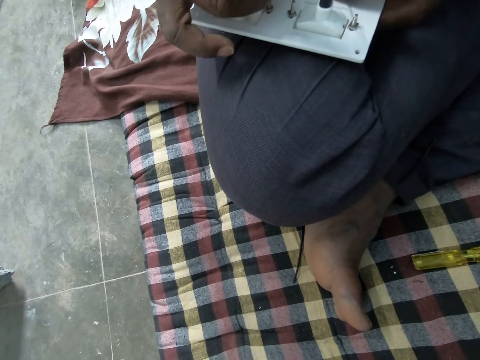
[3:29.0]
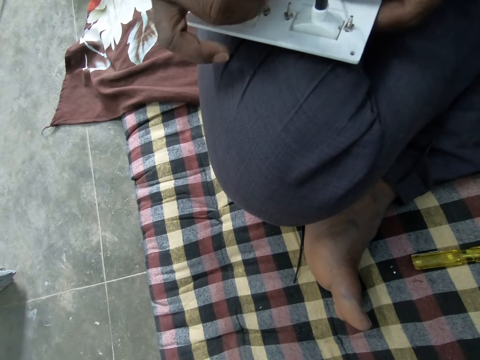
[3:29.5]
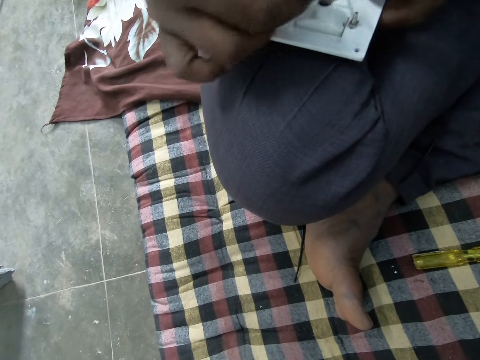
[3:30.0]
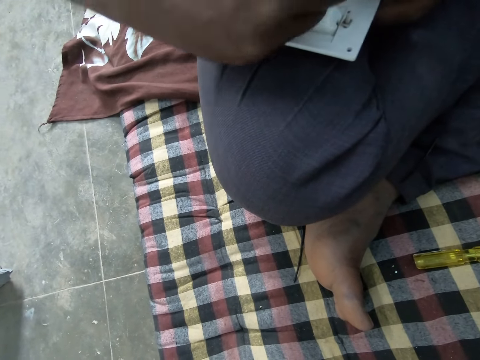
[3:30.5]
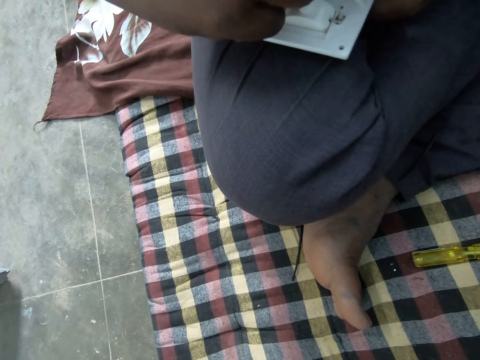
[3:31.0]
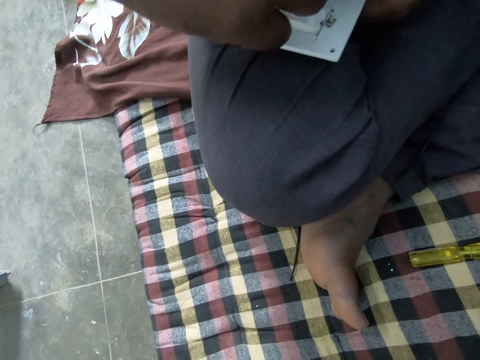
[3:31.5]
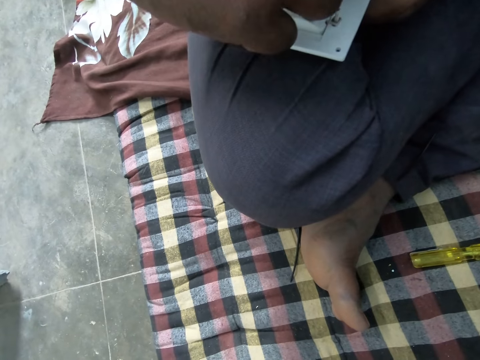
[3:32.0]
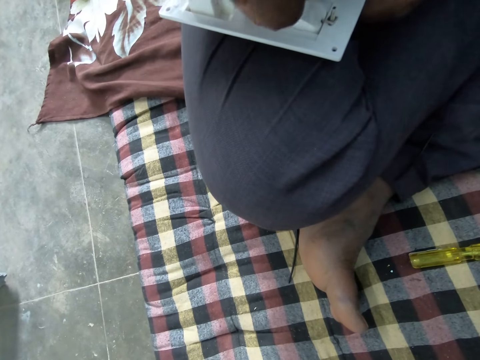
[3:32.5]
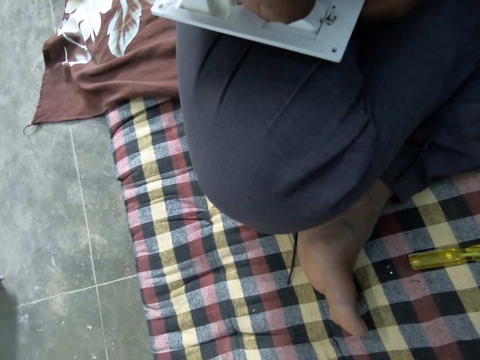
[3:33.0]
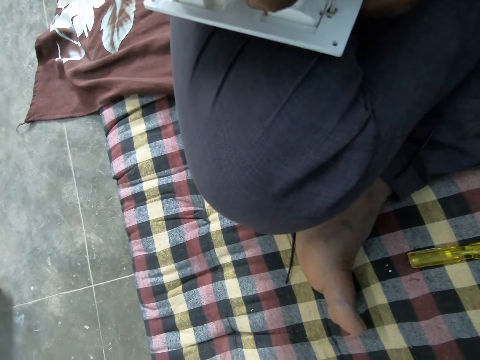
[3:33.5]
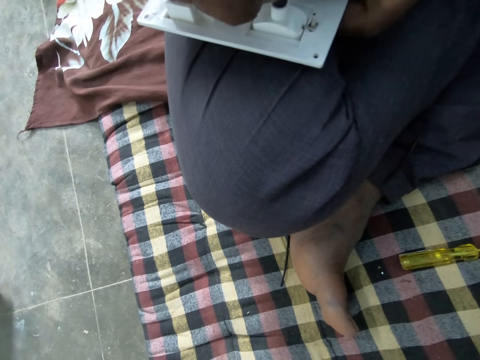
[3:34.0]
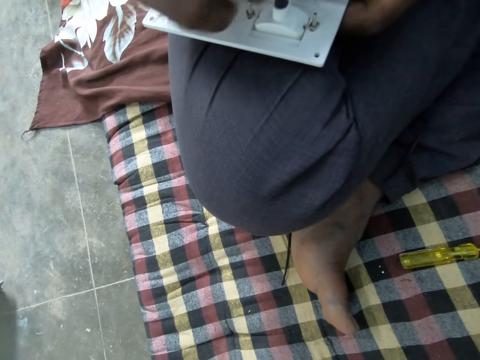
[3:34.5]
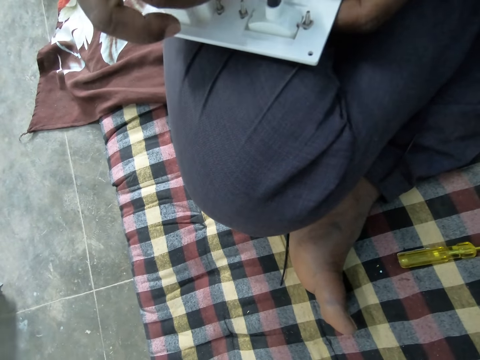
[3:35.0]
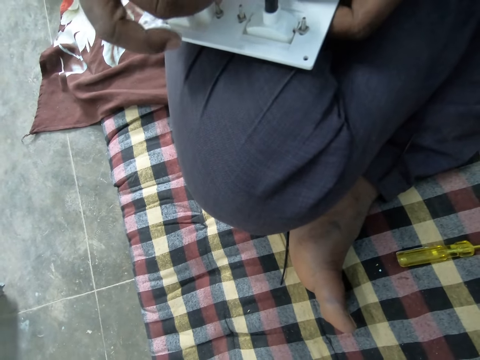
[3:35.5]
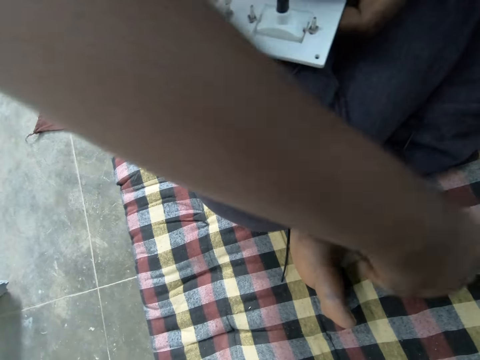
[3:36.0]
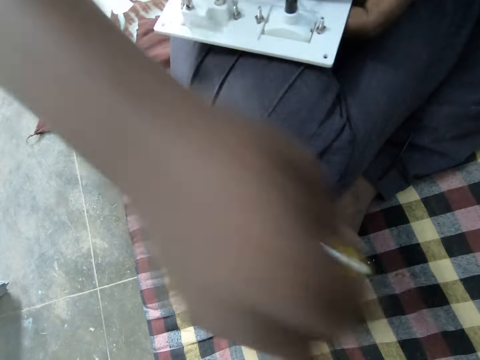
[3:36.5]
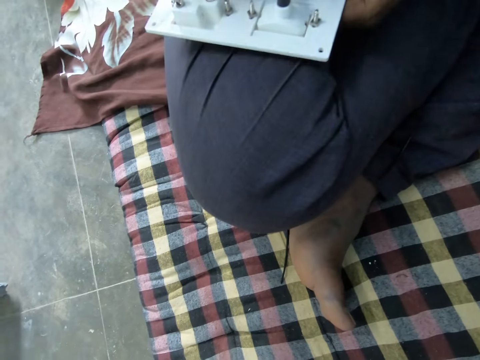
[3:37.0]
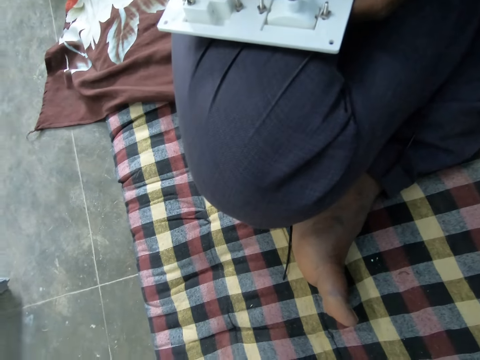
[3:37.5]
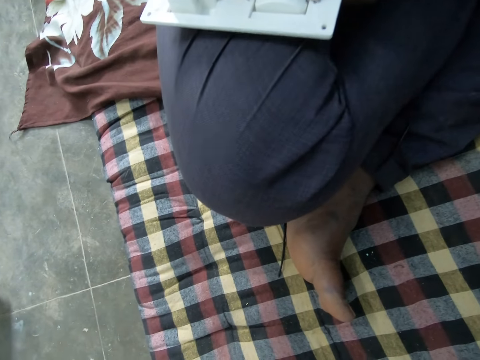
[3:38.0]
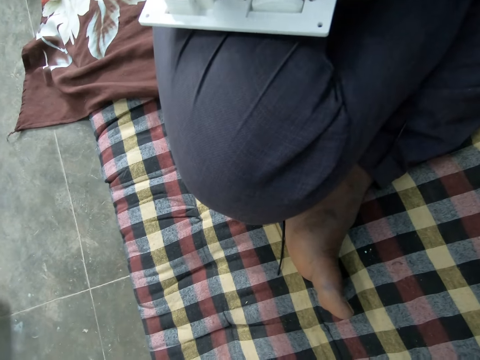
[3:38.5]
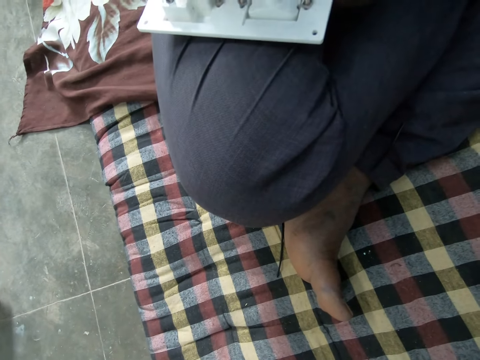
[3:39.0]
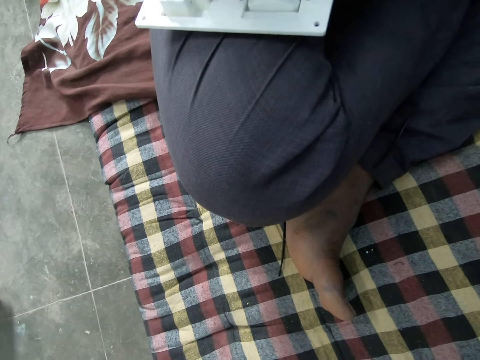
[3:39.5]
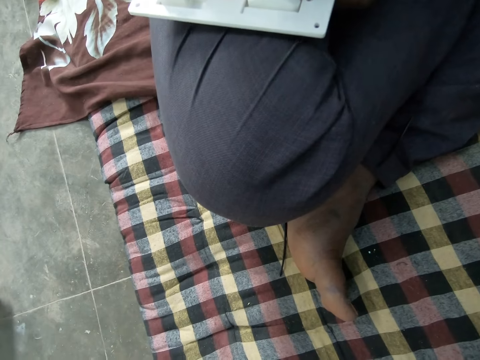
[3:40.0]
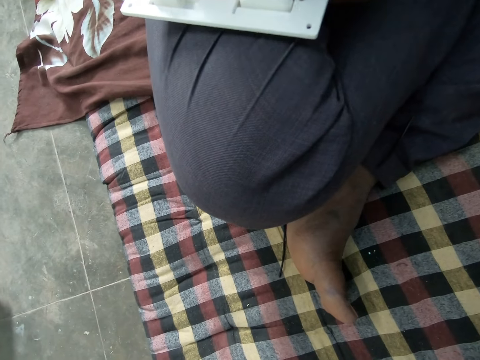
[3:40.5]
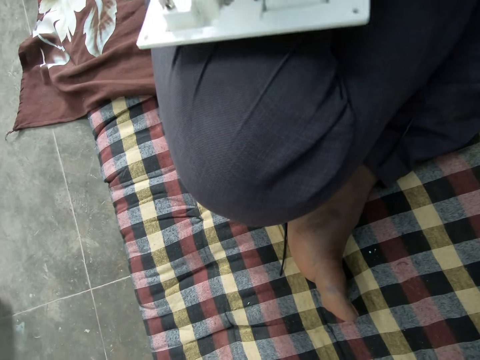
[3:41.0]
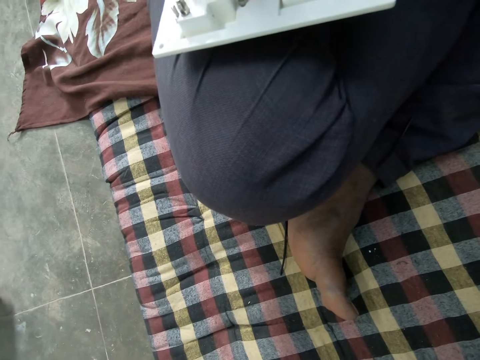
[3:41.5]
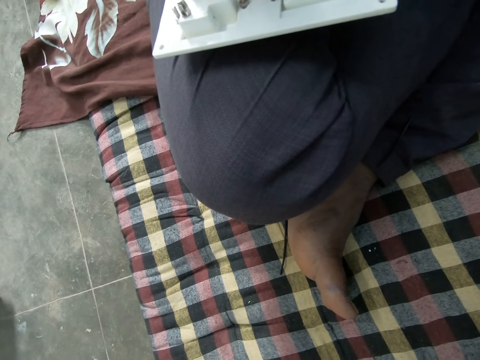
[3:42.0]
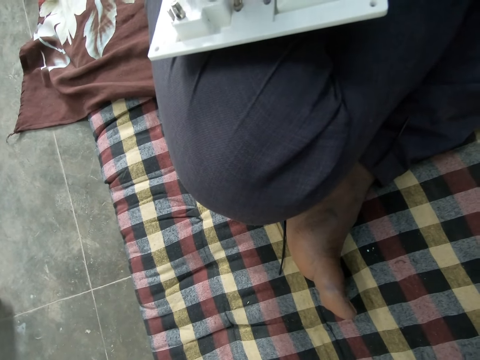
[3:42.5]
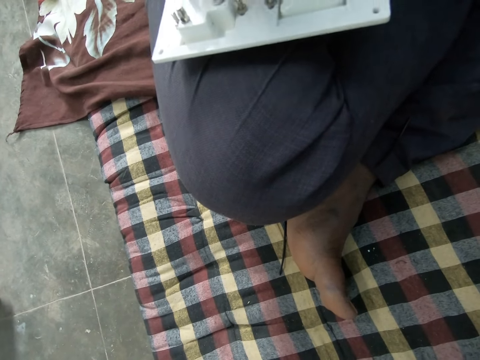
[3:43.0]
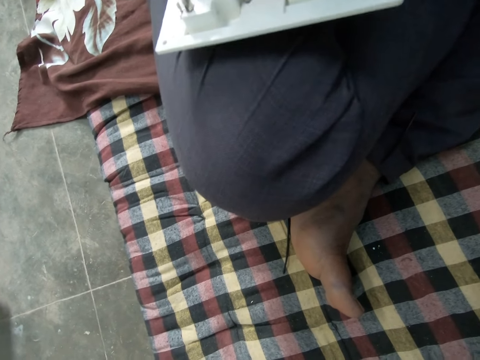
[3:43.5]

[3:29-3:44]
A man takes a screwdriver.

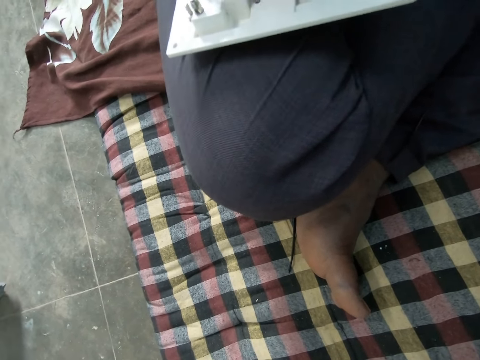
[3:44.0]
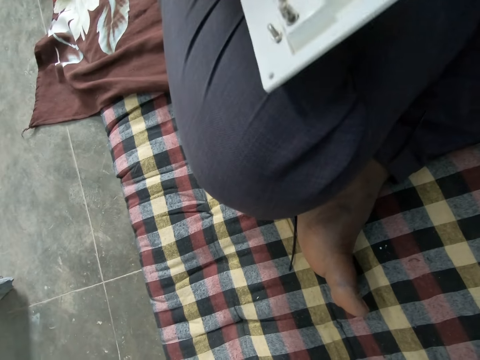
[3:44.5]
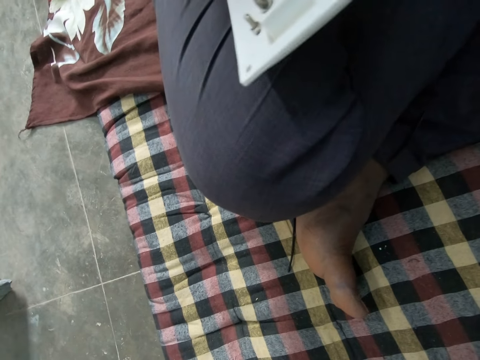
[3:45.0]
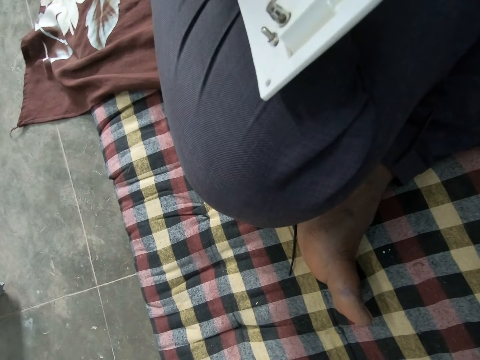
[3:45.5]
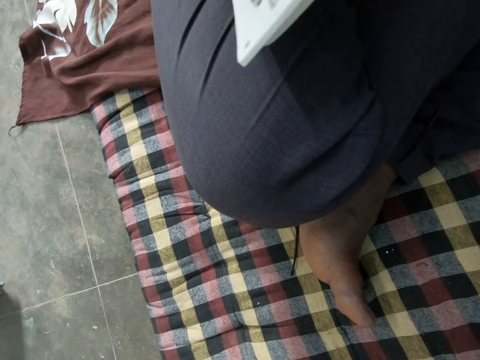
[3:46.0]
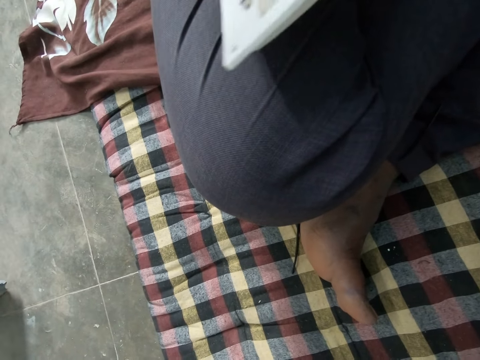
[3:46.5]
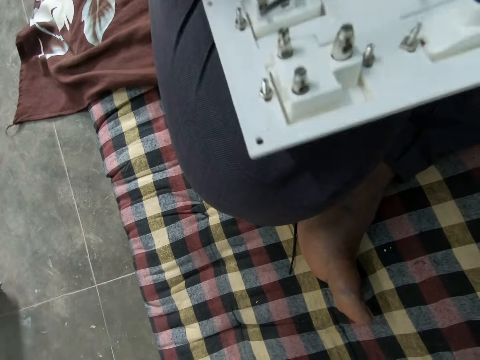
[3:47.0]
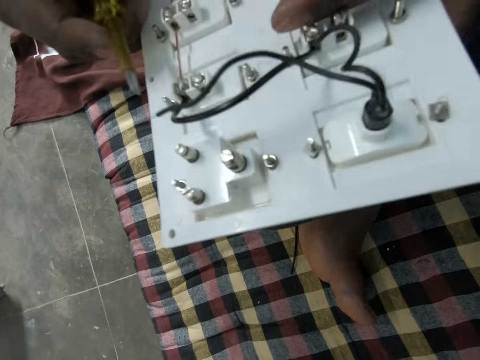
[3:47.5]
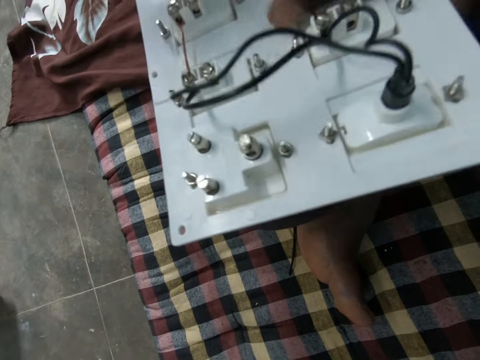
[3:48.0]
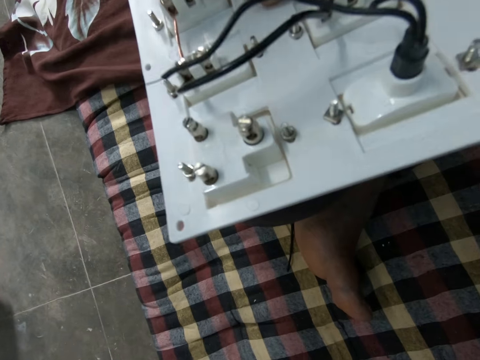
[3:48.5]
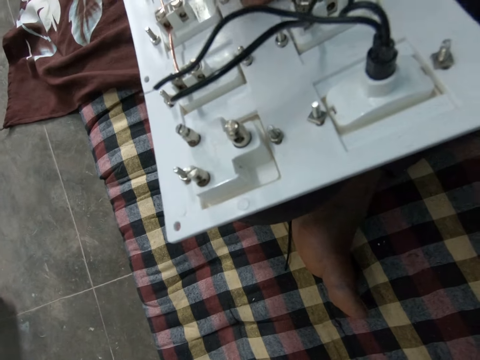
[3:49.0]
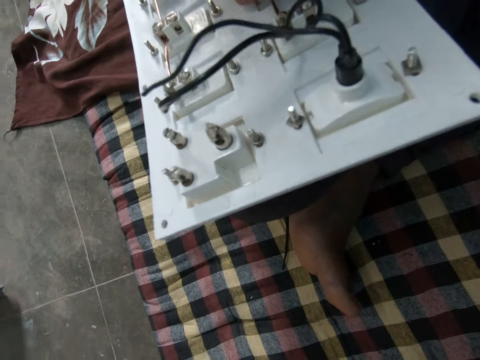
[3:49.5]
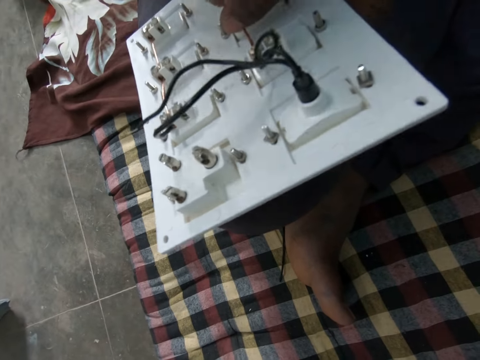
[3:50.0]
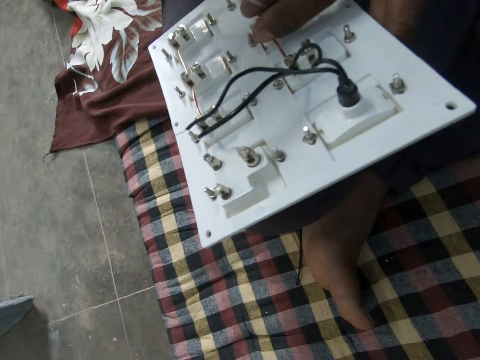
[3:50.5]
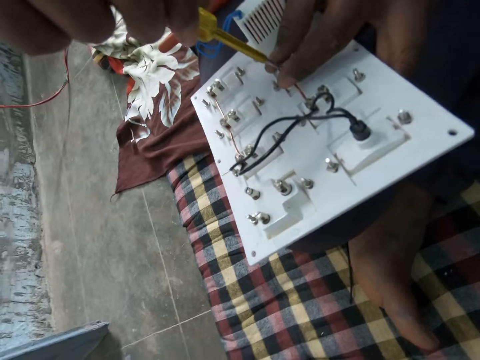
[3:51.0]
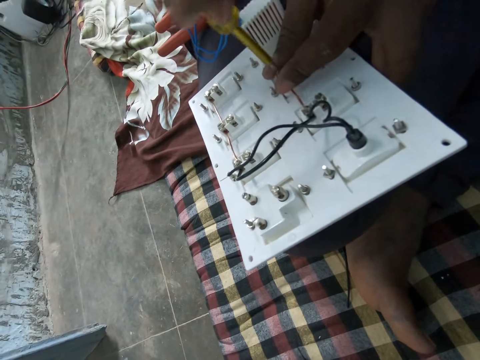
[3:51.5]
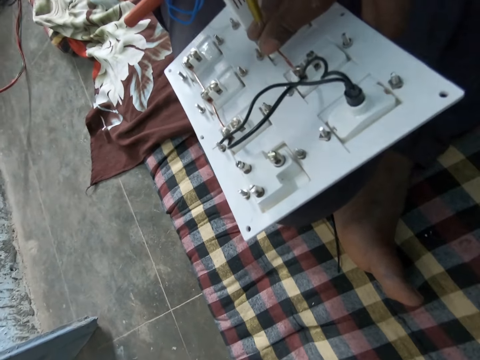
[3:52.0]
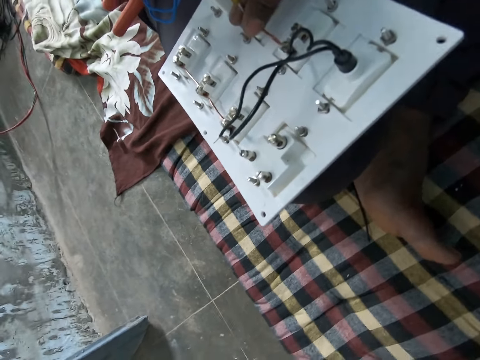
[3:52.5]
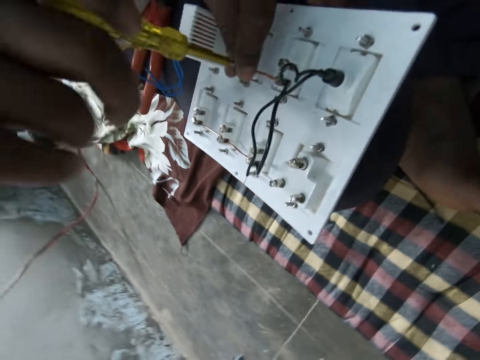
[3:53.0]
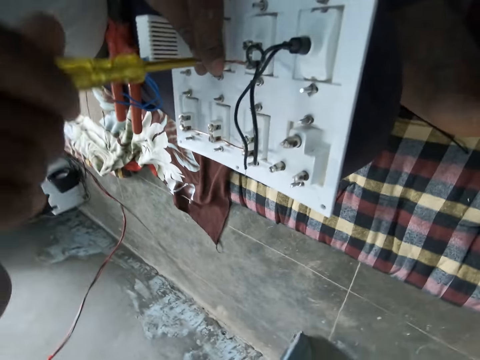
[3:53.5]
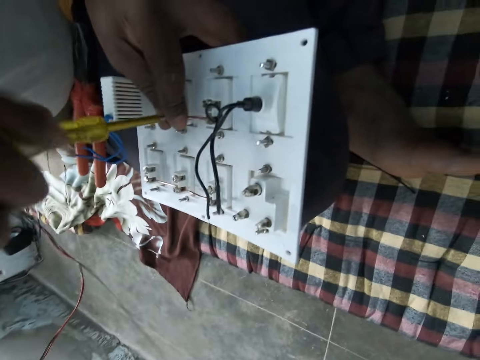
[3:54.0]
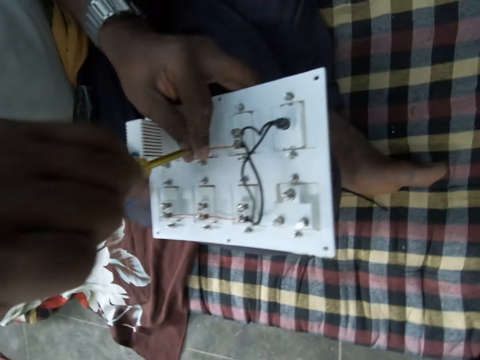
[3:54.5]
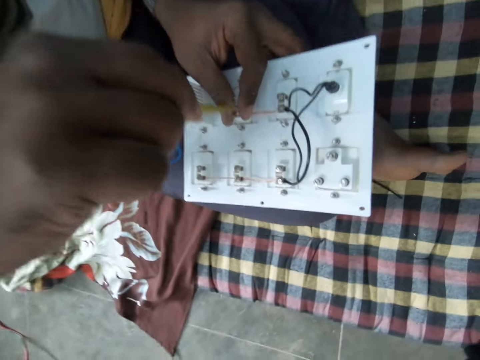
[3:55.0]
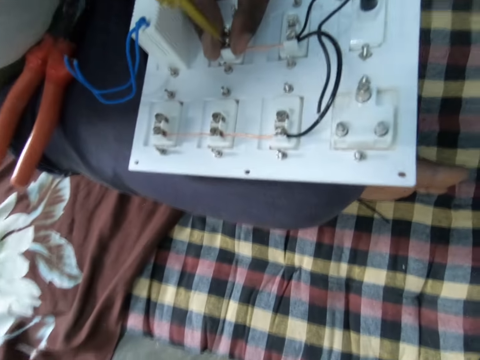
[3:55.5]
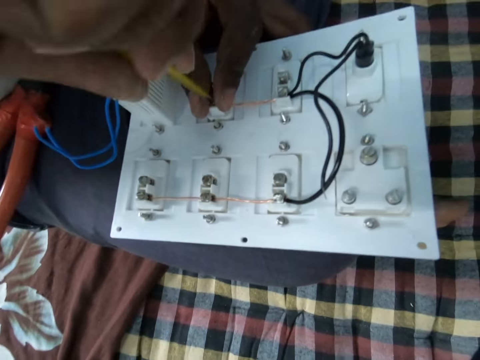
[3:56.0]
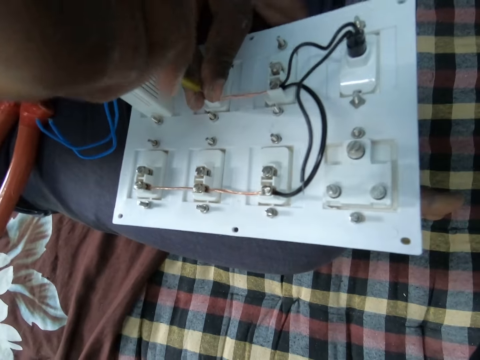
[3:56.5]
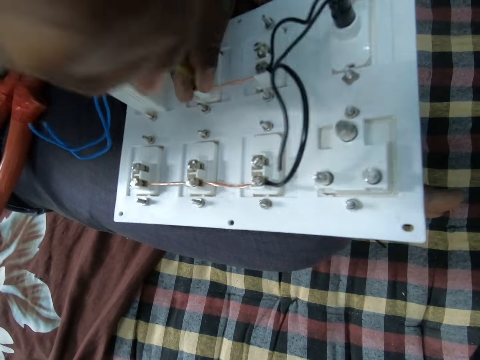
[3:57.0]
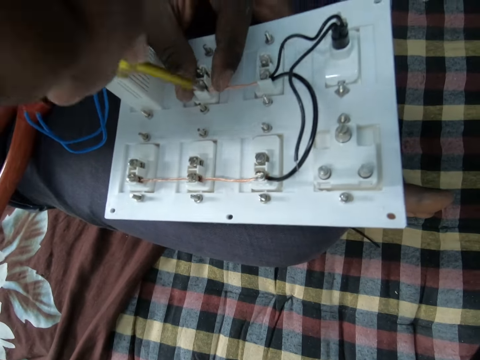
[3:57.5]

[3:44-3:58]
A man tightens a screw.
